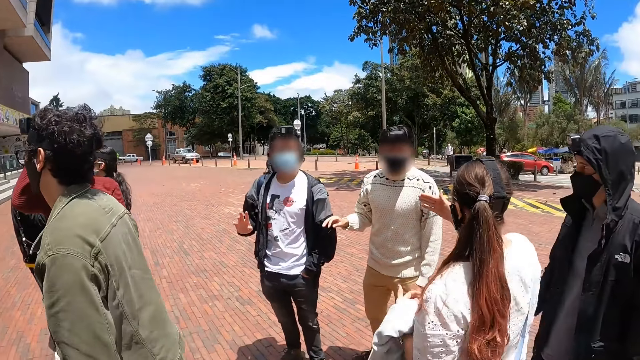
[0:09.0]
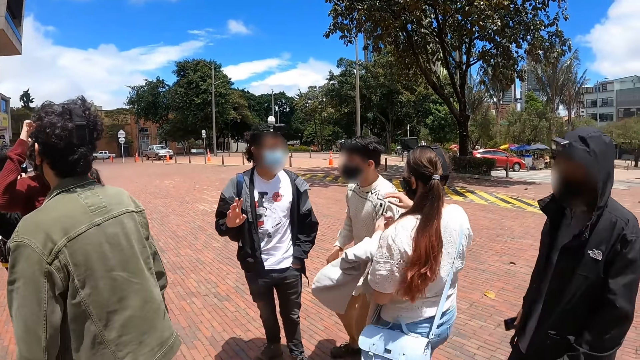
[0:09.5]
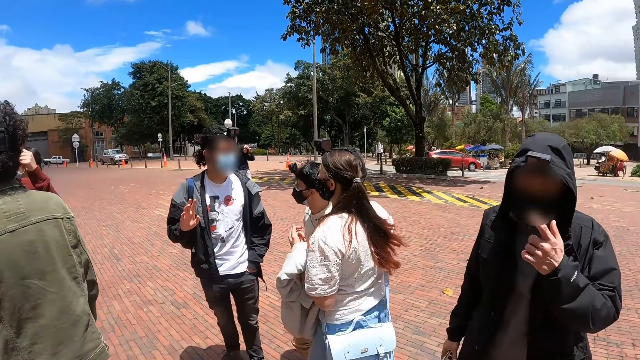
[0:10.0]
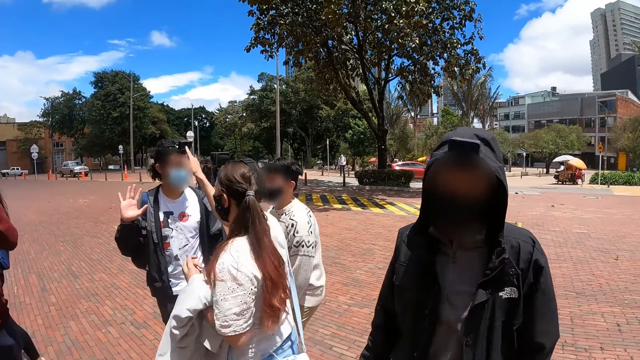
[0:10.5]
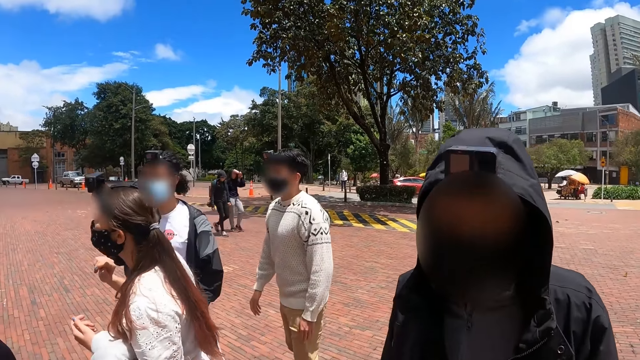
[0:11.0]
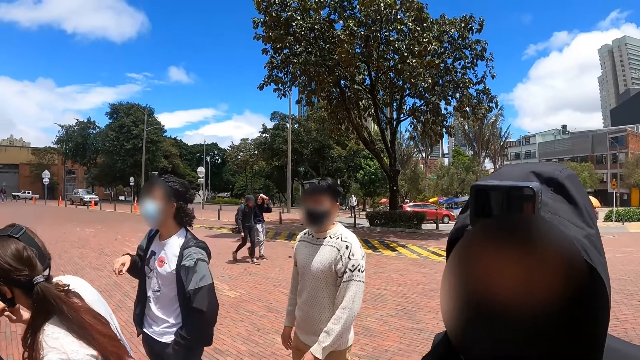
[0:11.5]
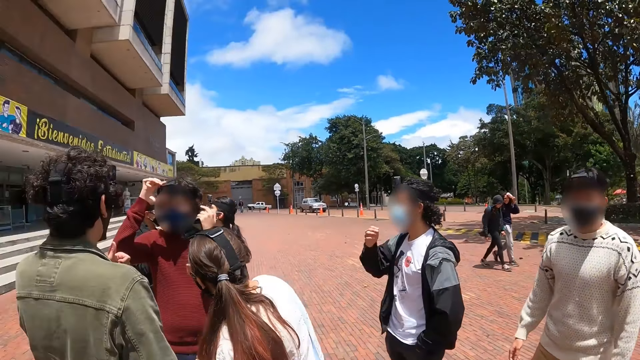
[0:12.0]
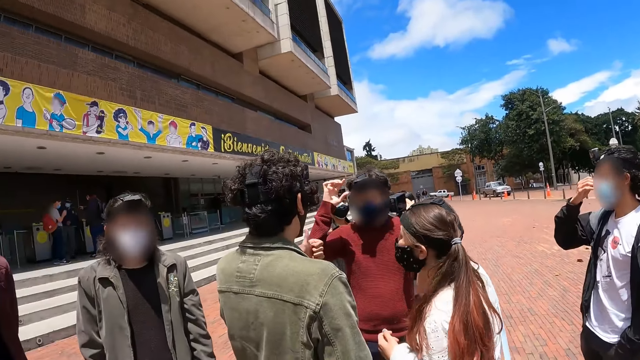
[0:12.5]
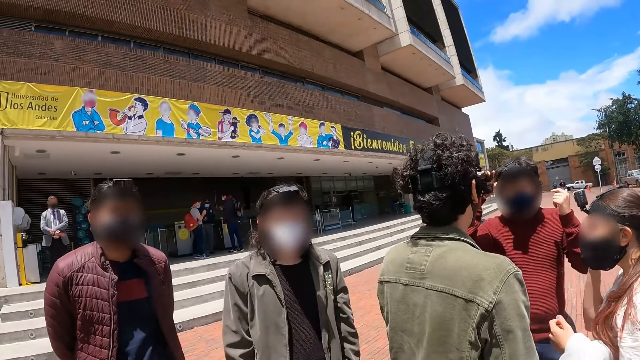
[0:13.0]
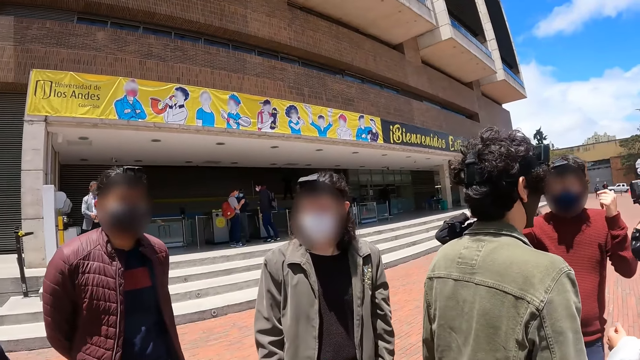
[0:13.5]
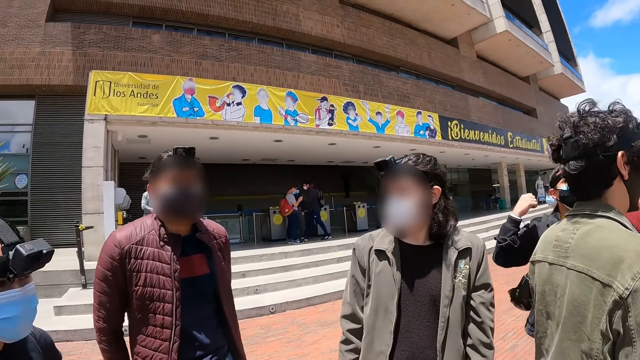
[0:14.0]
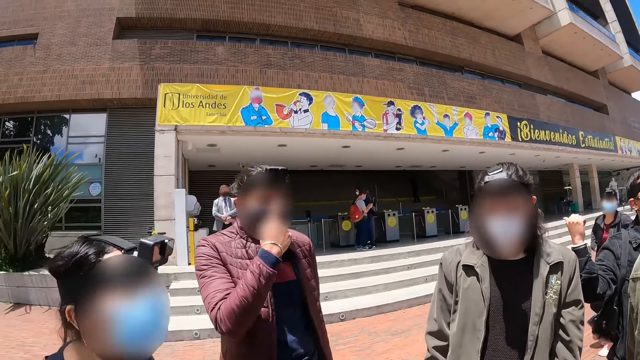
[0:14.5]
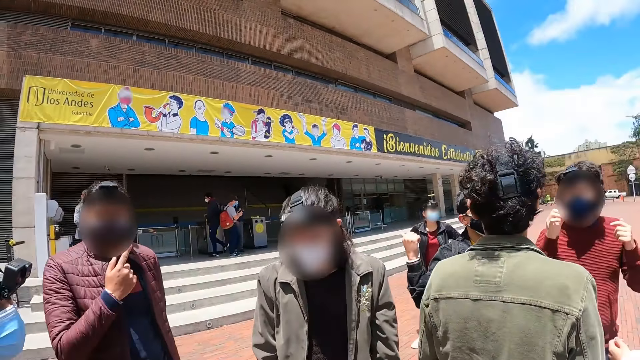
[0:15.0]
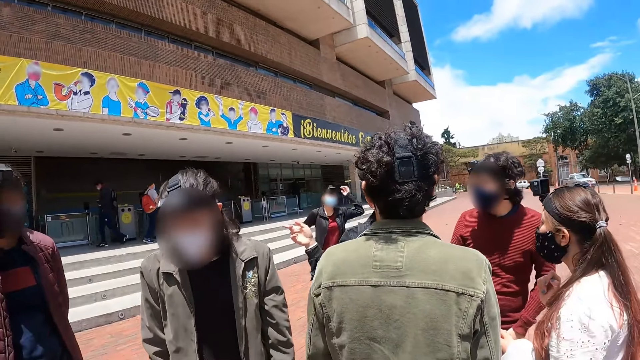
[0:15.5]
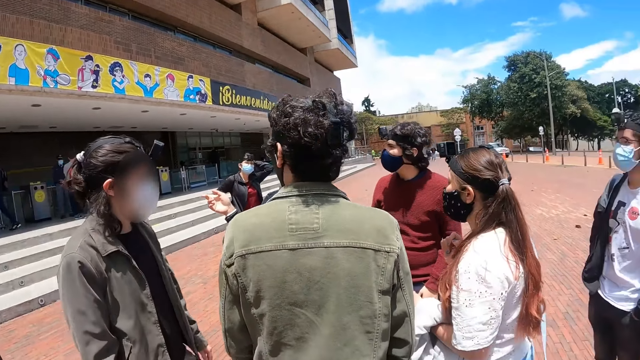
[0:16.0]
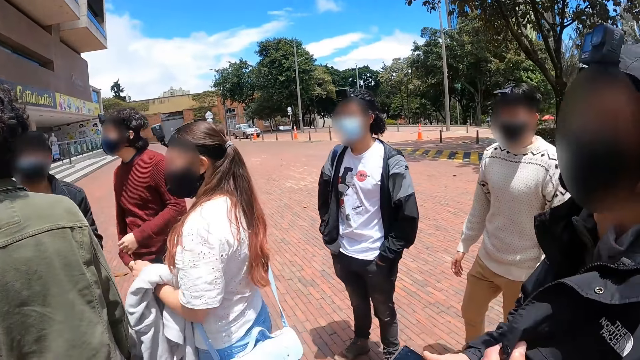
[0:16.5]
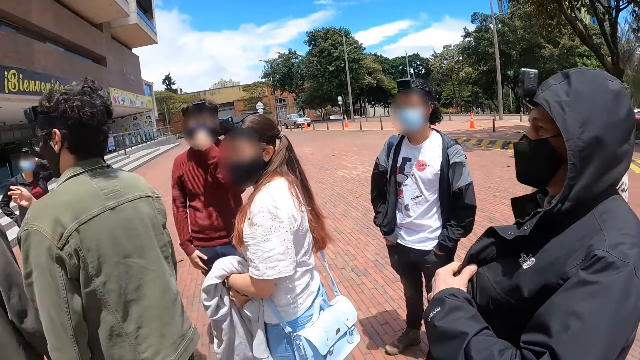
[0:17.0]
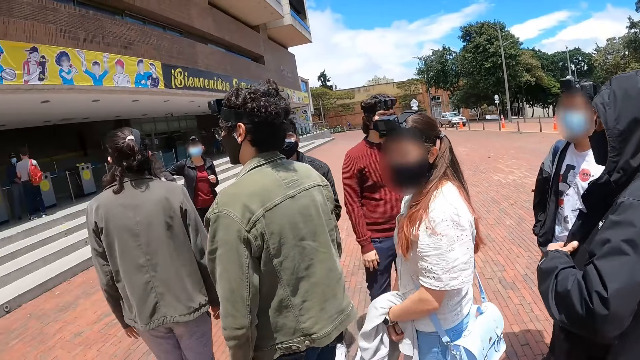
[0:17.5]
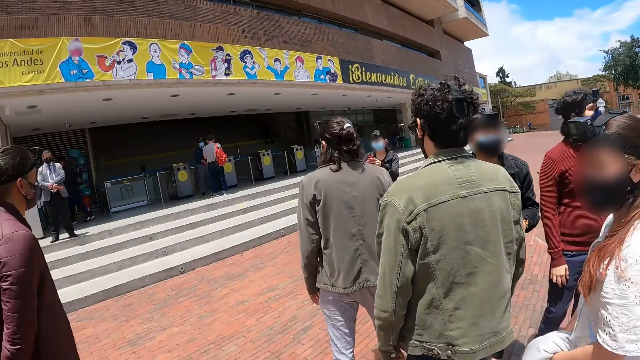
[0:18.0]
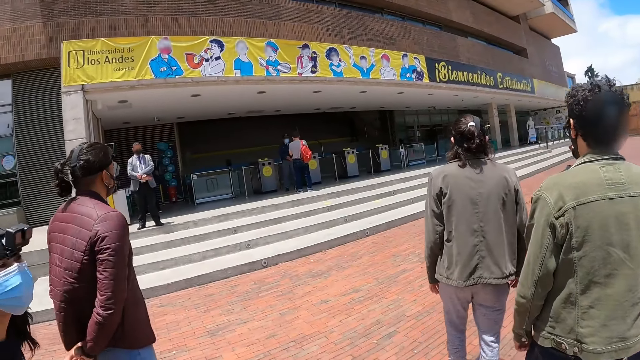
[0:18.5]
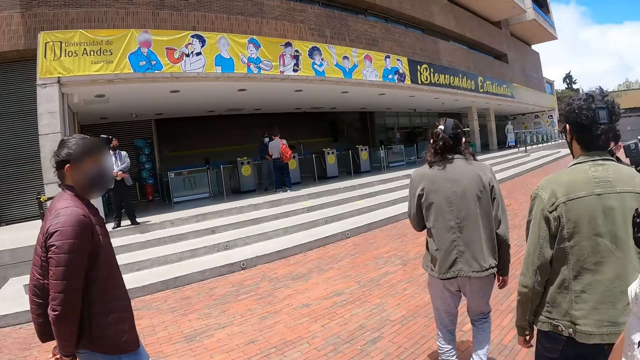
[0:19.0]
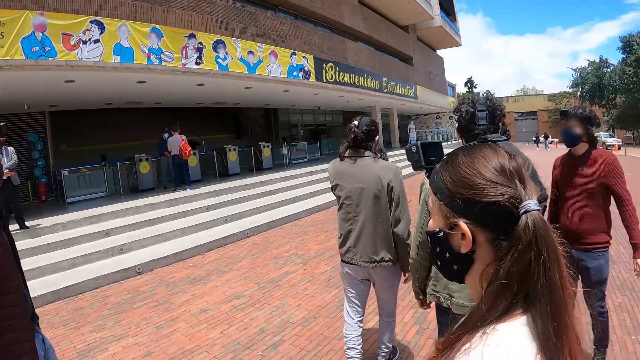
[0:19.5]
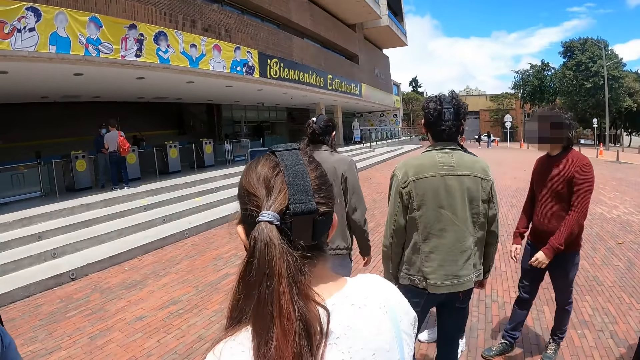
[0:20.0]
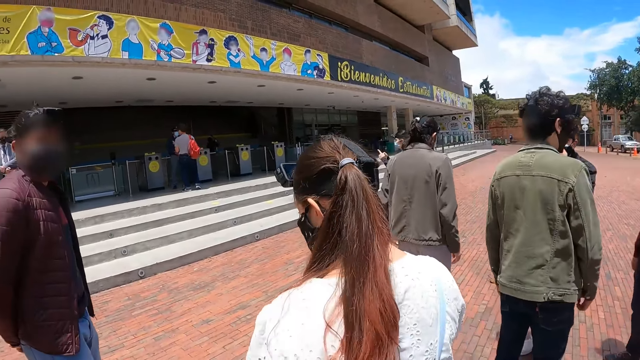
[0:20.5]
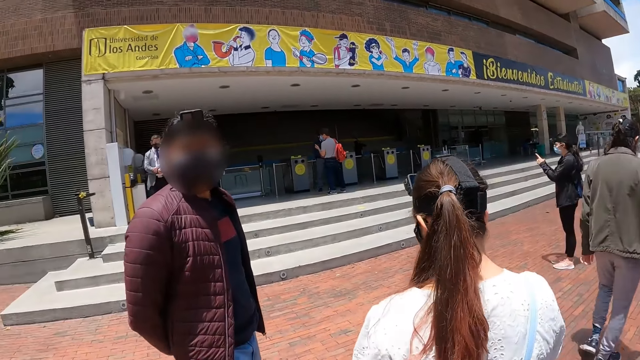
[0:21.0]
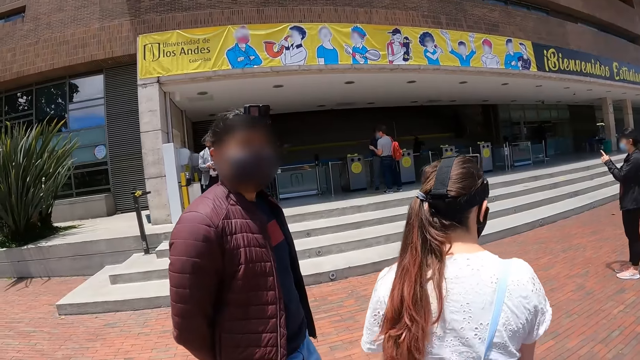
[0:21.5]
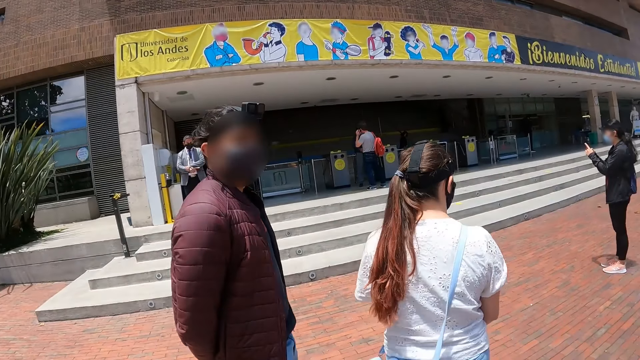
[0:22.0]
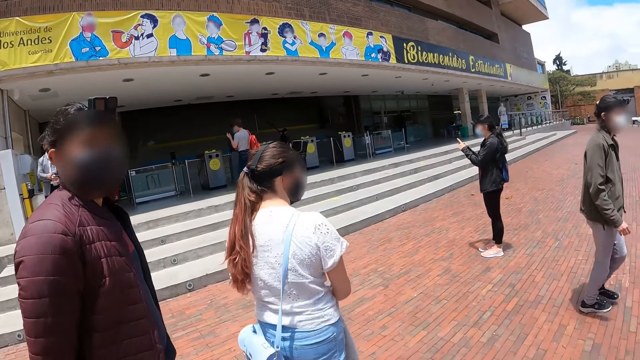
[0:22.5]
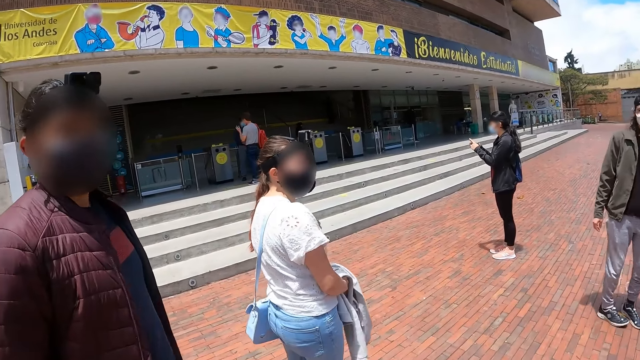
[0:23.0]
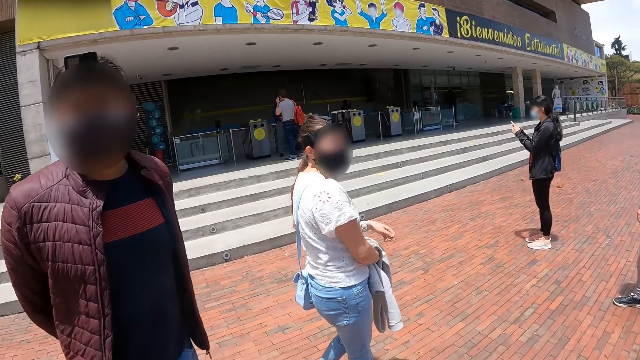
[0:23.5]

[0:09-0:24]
A man gestures out with his hand. The camera wearer looks around the compound. They walk around the compound.

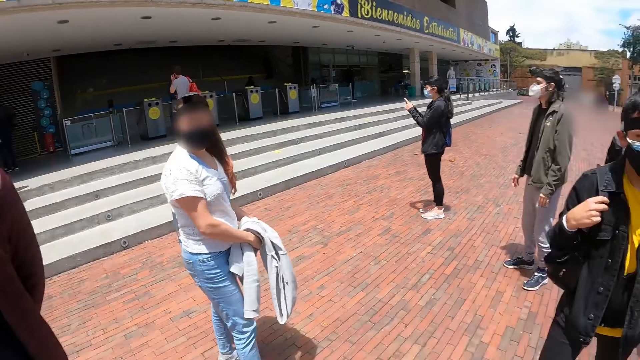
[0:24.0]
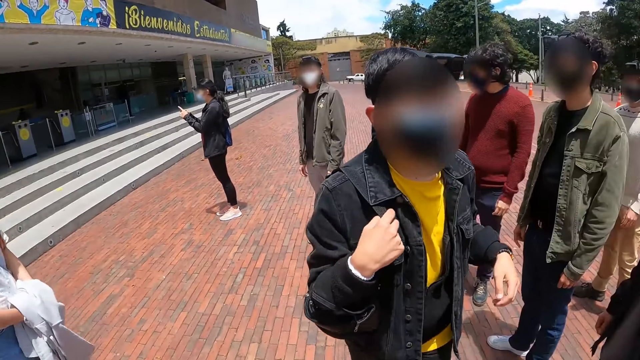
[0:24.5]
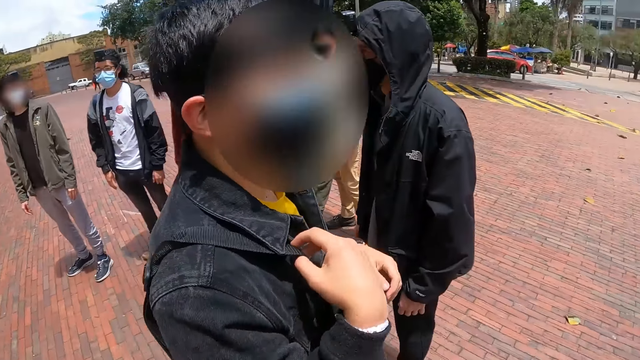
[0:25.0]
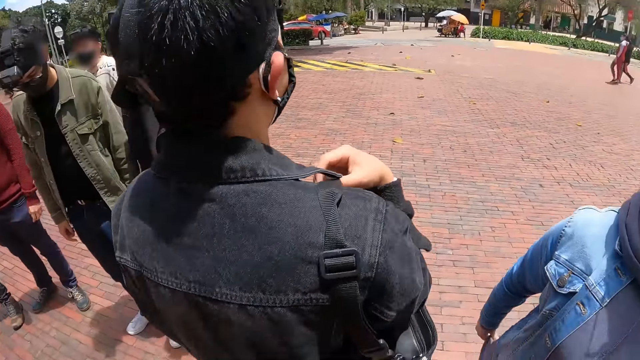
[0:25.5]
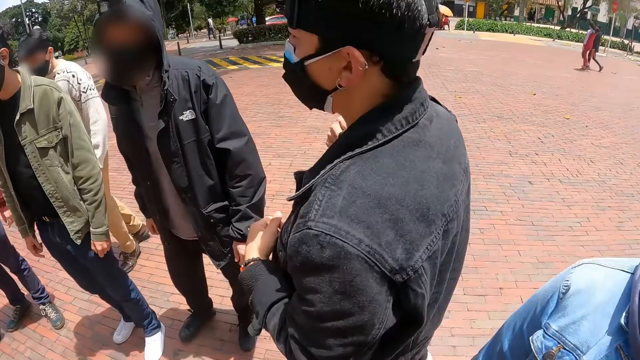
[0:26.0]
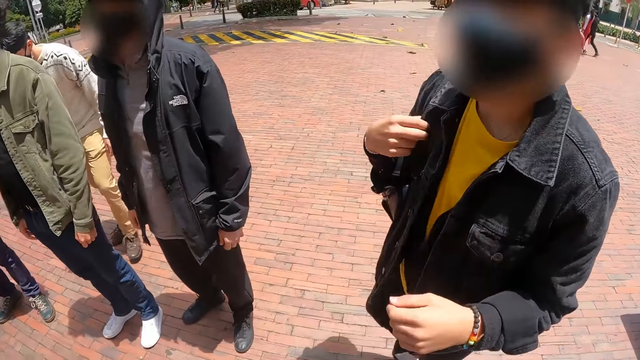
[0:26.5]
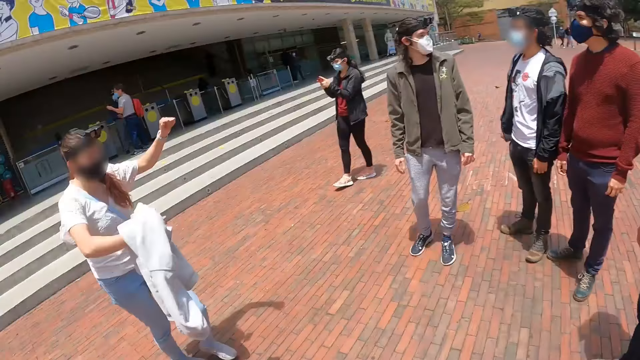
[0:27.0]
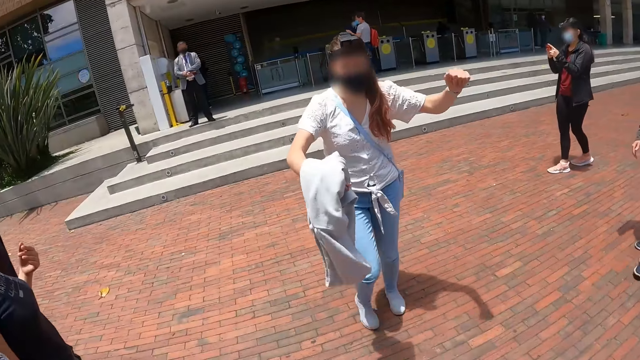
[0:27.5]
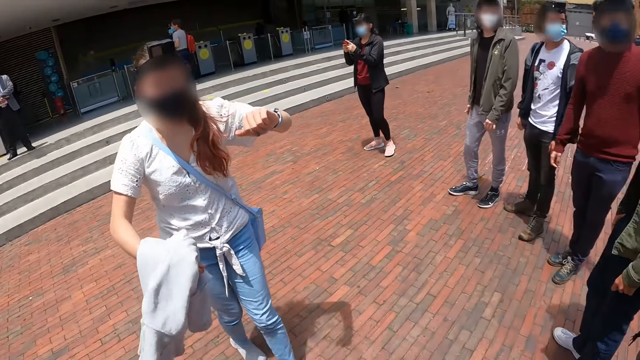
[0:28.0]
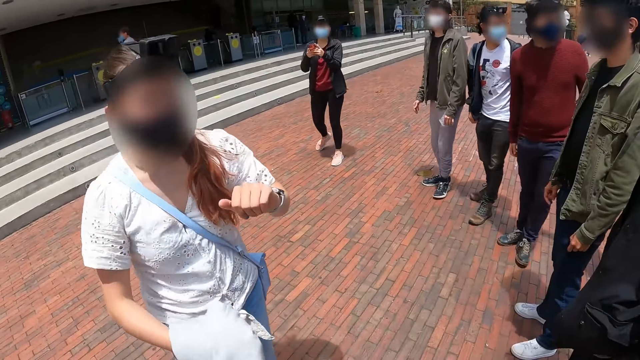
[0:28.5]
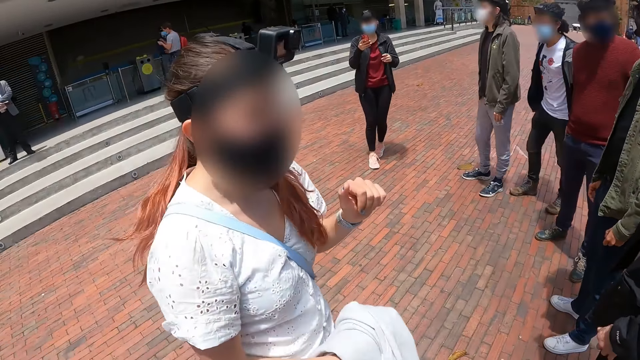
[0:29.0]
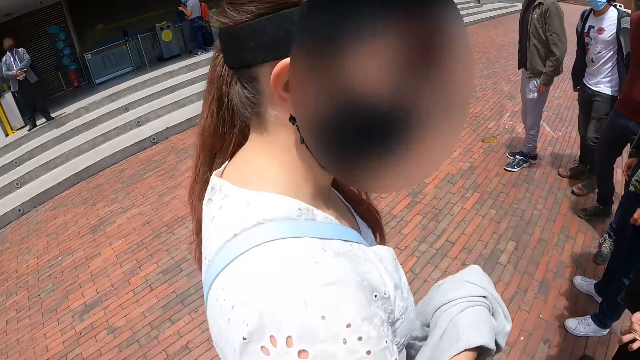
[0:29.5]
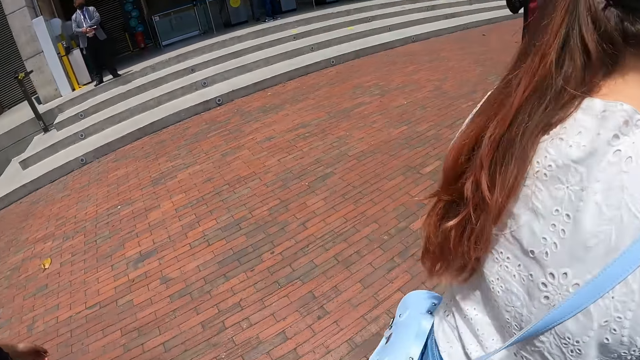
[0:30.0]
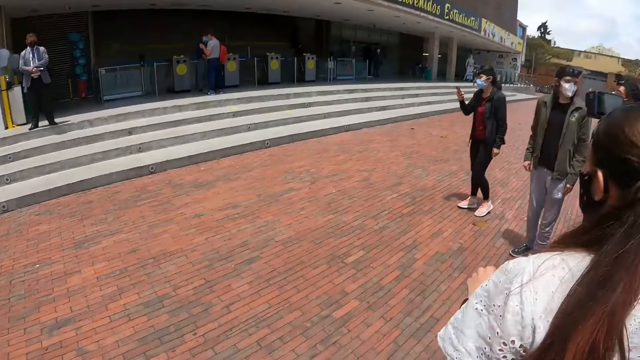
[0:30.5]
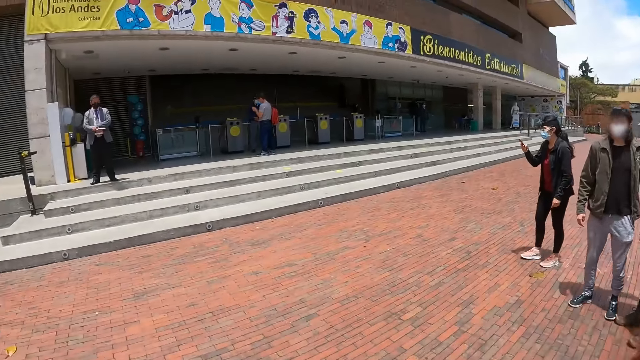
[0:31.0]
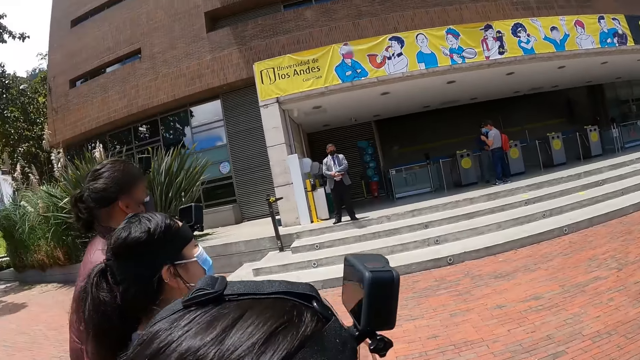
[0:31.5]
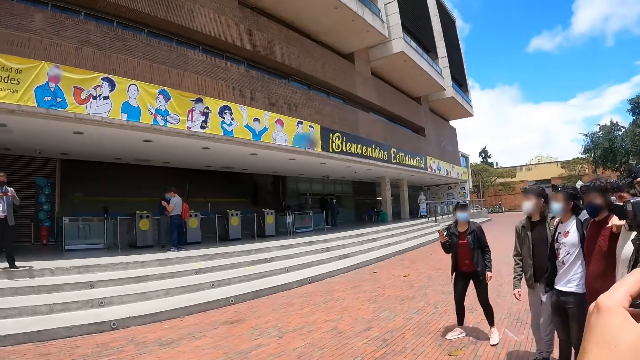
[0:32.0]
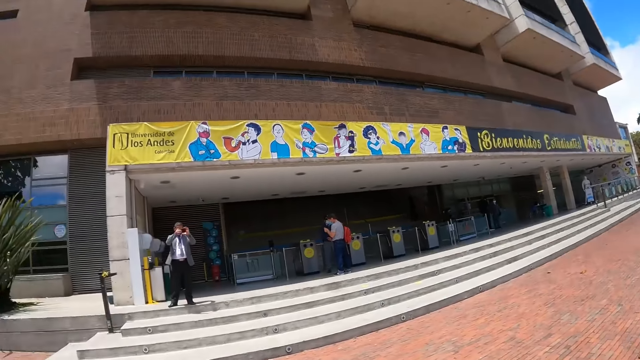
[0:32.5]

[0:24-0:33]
The camera wearer looks around the compound. A lady holds the phone. The camera wearer looks around the compound.
